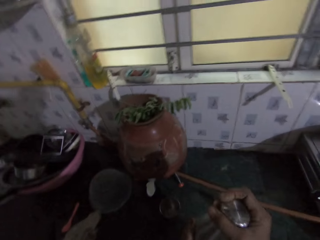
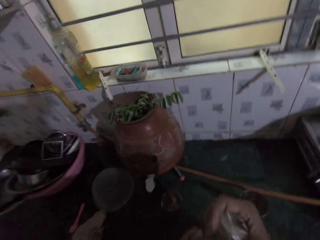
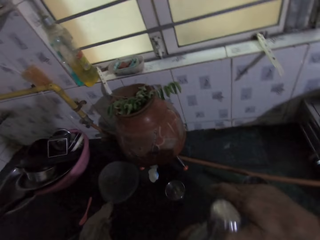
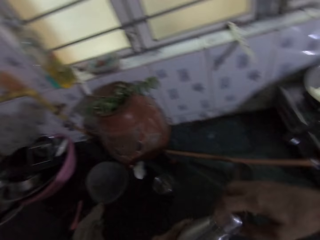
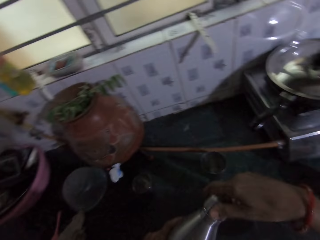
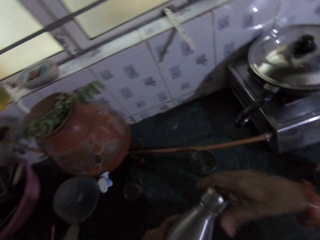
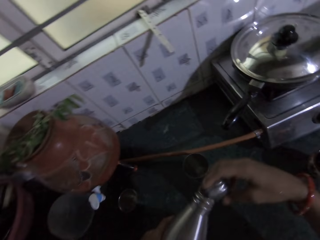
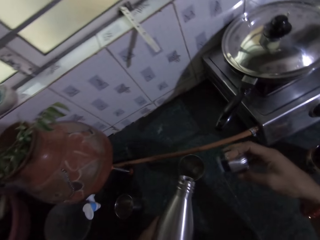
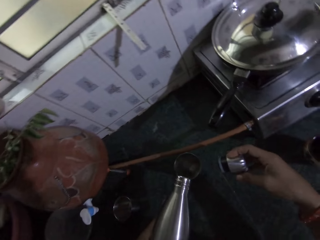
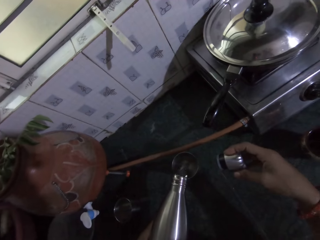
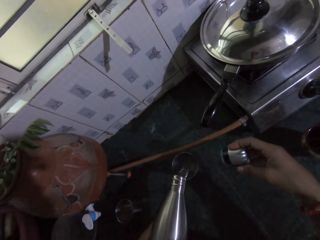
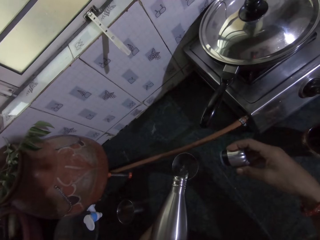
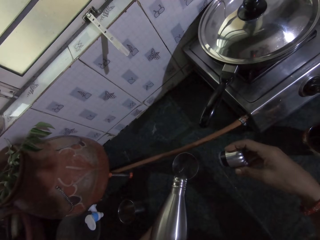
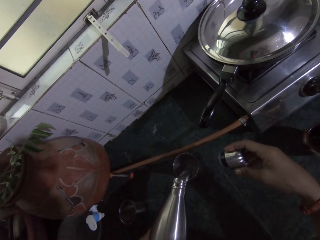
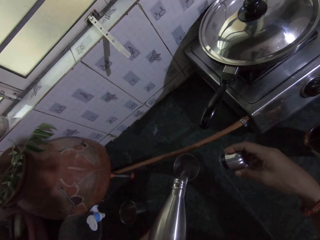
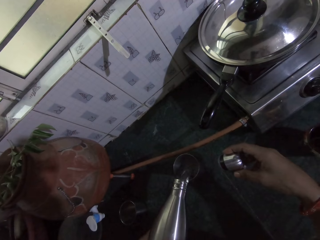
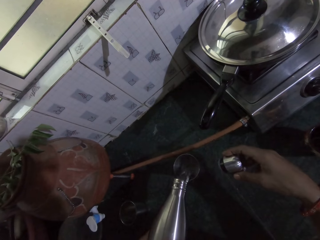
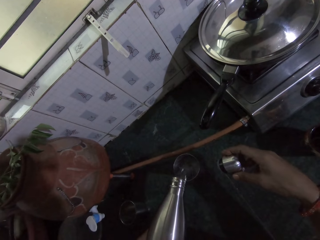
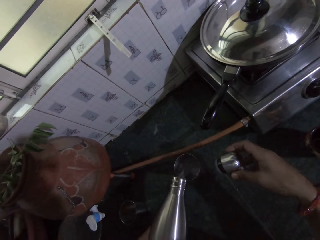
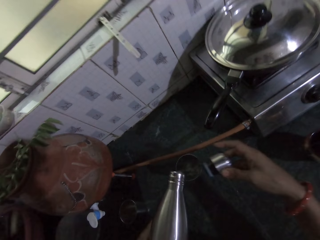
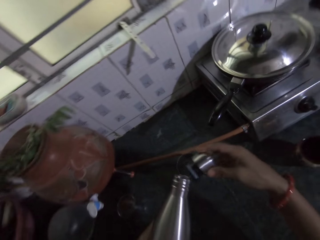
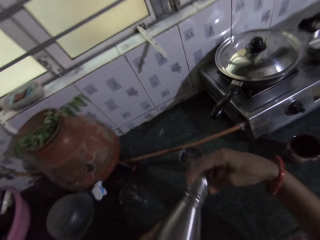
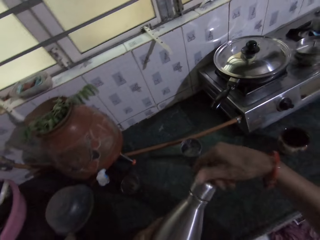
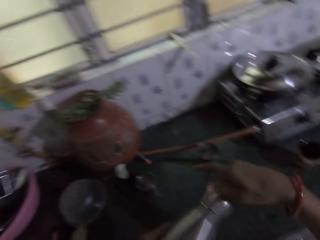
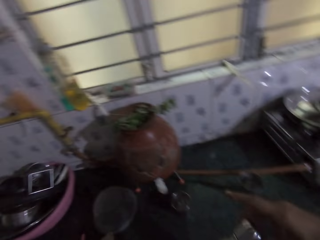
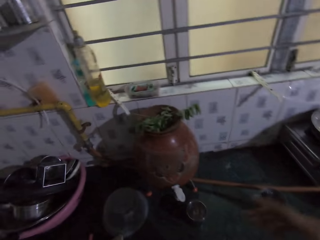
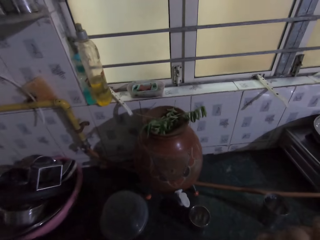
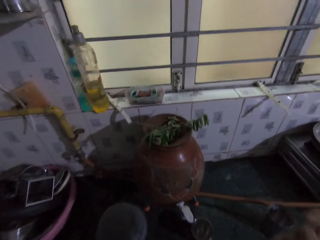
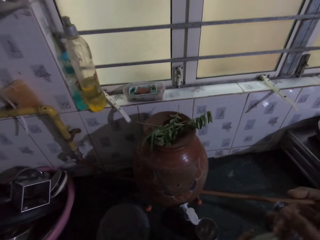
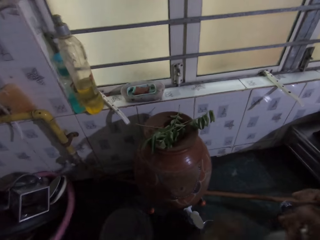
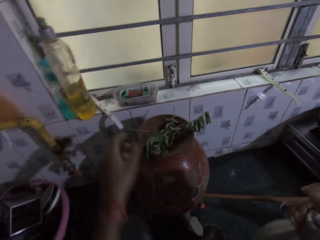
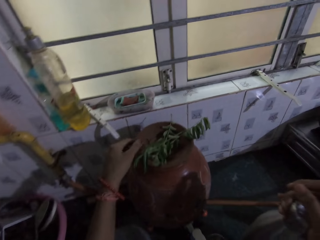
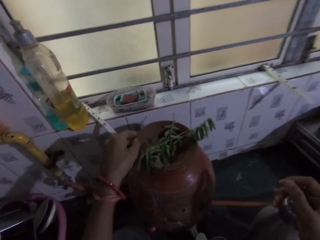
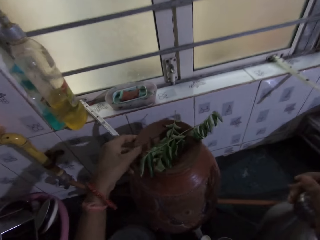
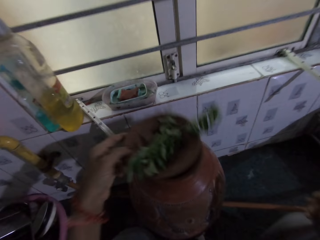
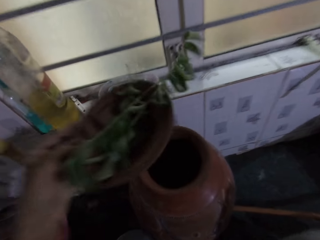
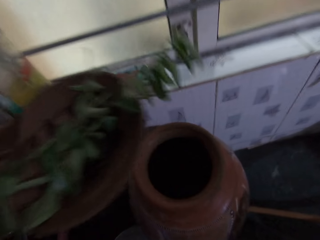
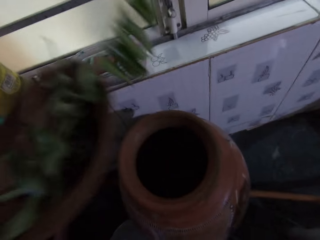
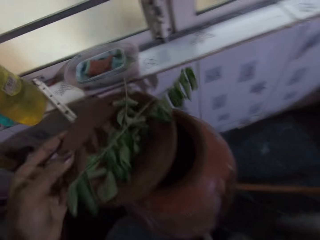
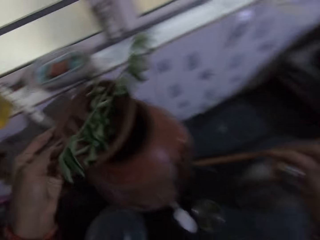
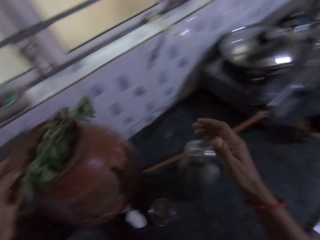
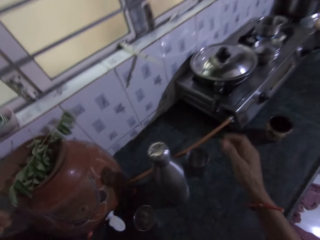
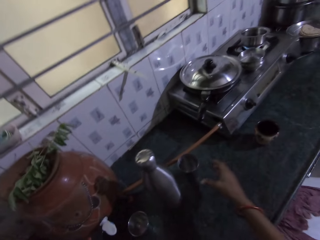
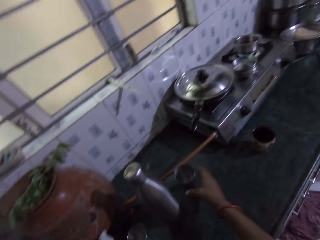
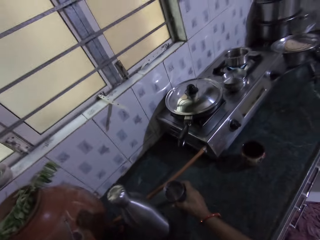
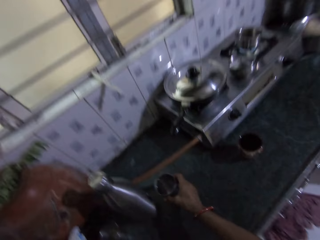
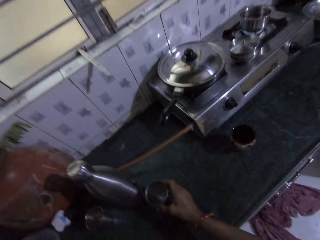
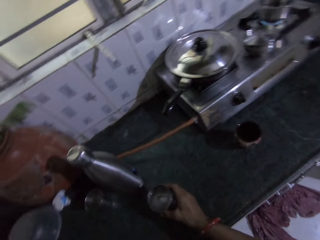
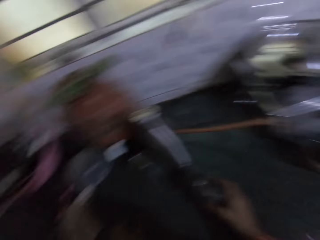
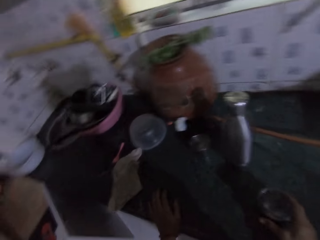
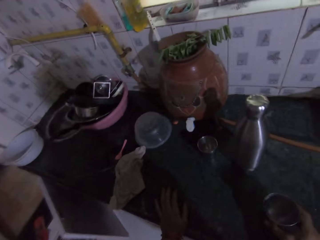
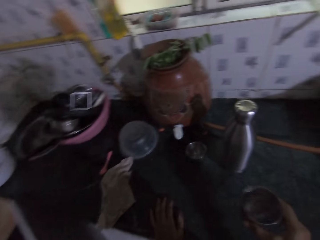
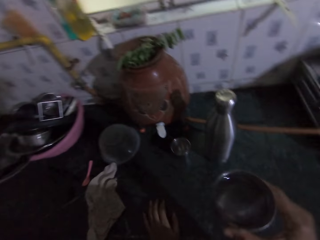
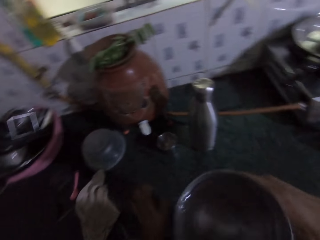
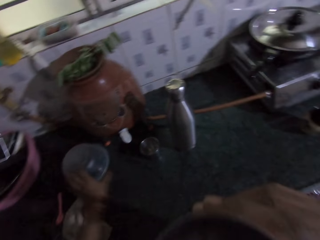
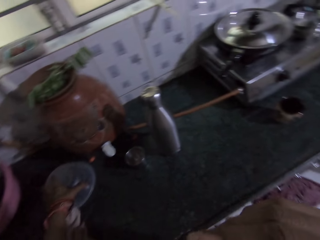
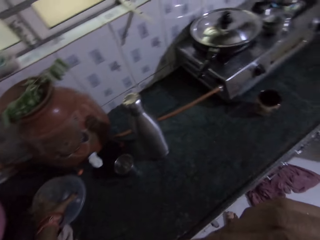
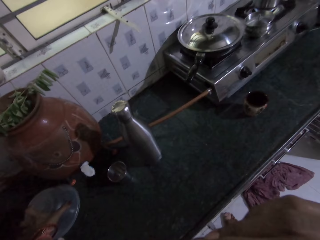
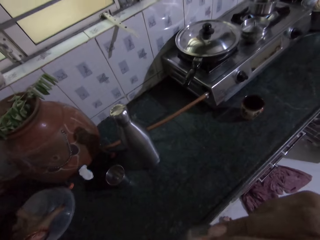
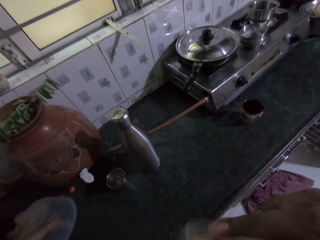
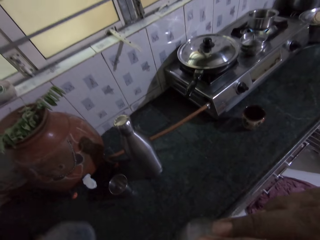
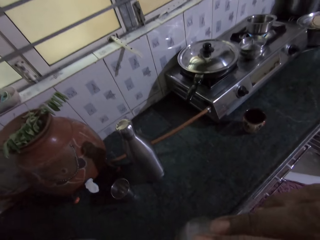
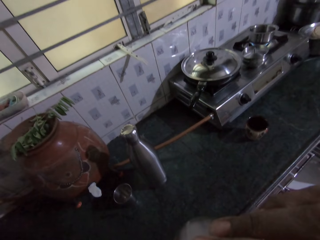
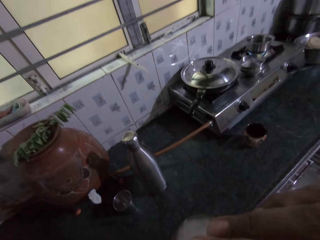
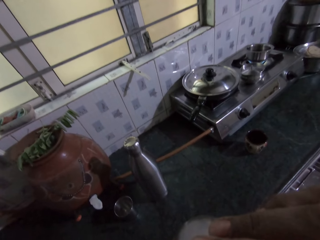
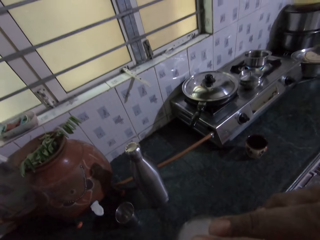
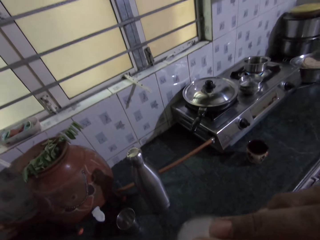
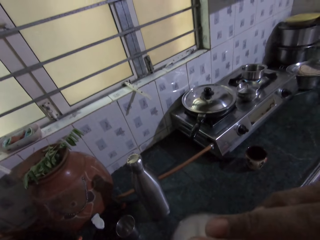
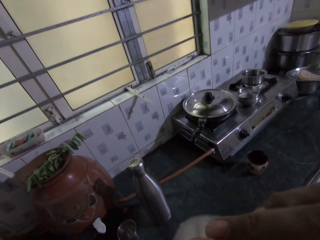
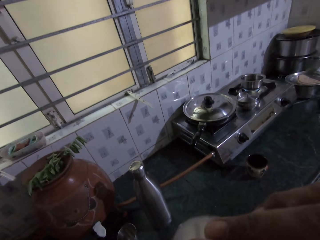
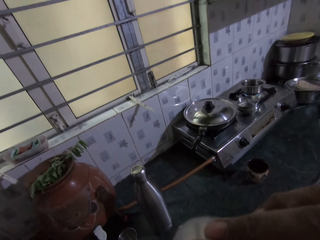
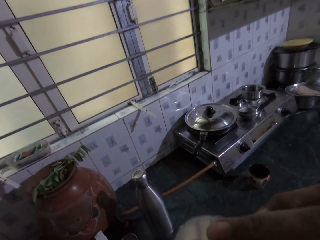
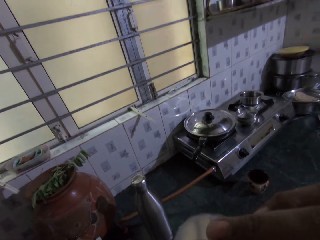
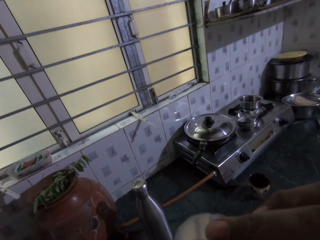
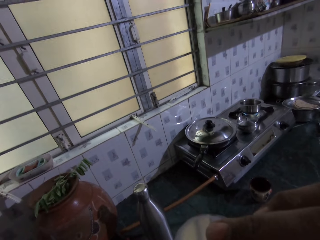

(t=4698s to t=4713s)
The camera wearer picks up a flask. She holds the flask with her left hand. She opens the flask in her left hand with her right hand. She pours some water in a cup on the table from the flask in her left hand. She covers the flask in her left hand with the cover in her right hand. She places the flask on the table with her right hand. She opens a pot cover on the table with her left hand. She closes the pot with the cover in her left hand. She picks up the cup from the table with her right hand. She drinks water from the cup with her right hand. She picks up a bowl from the table with her left hand. She holds the bowl on the countertop.

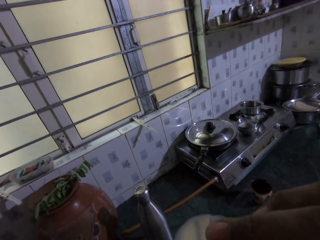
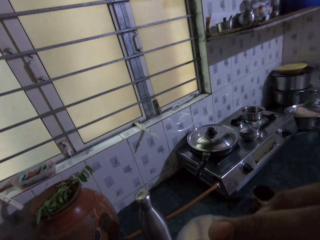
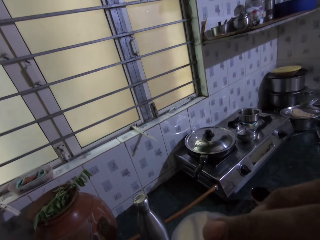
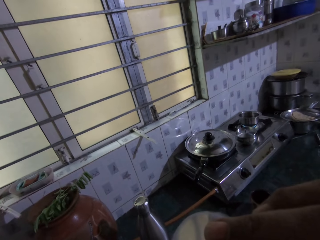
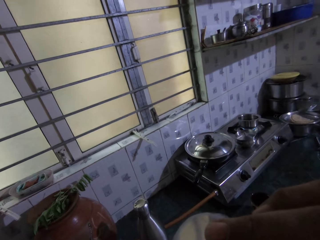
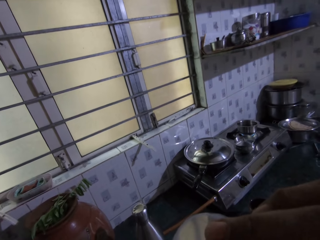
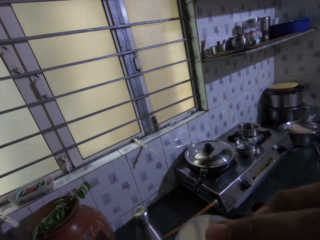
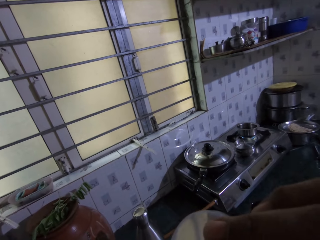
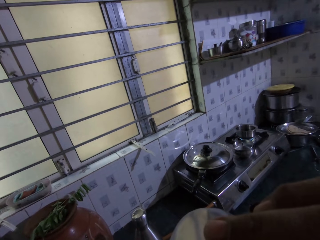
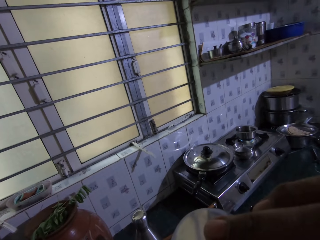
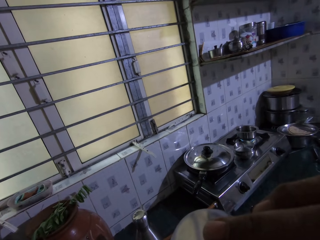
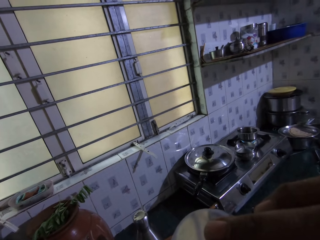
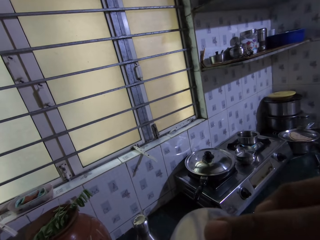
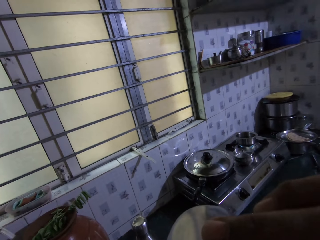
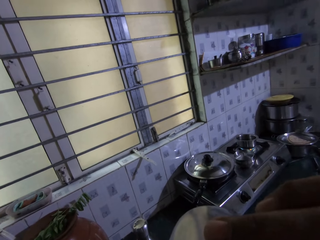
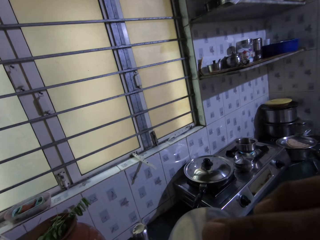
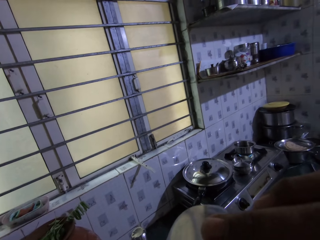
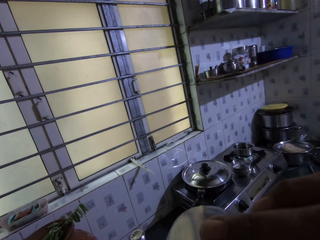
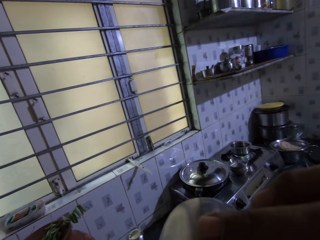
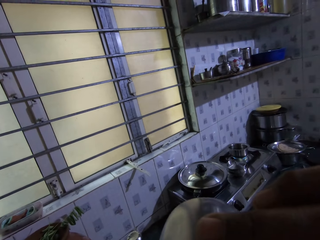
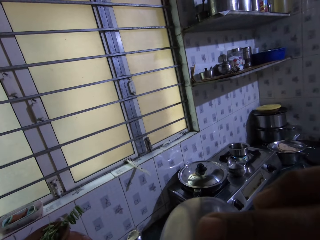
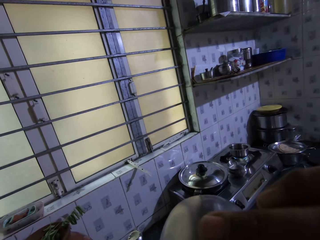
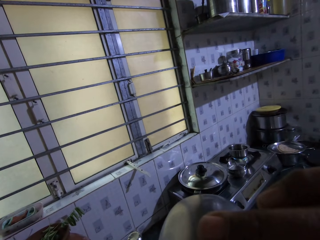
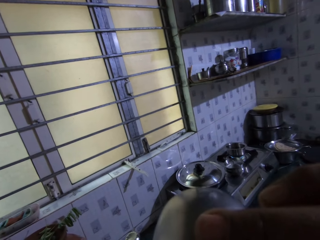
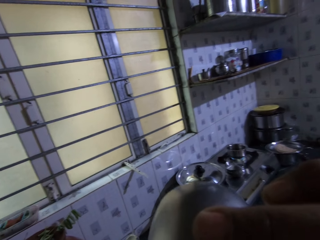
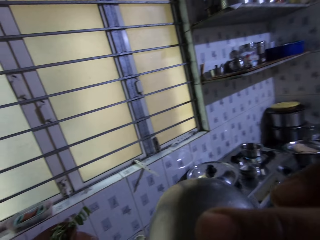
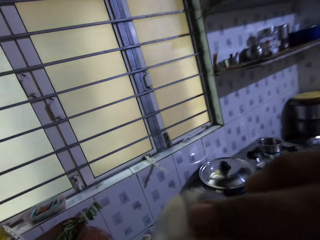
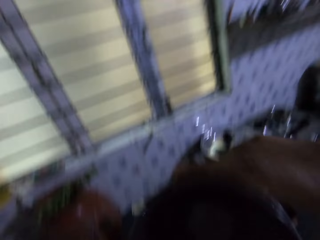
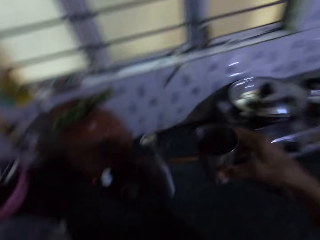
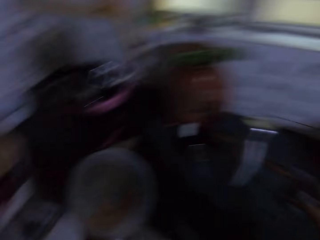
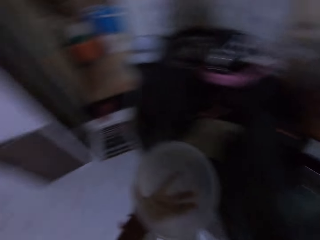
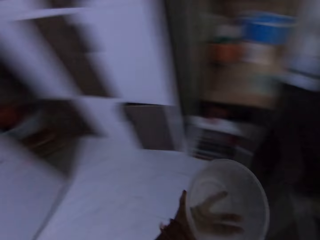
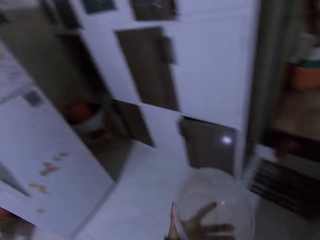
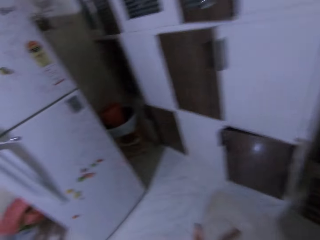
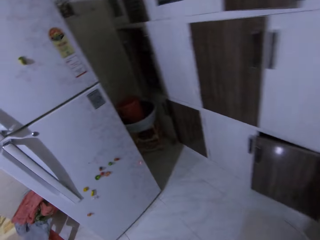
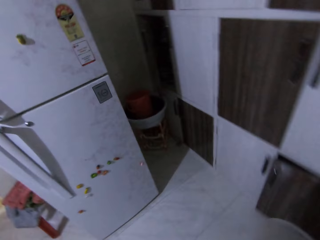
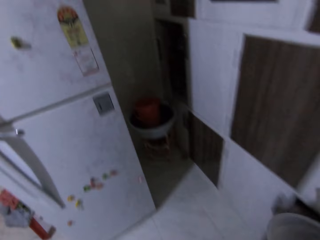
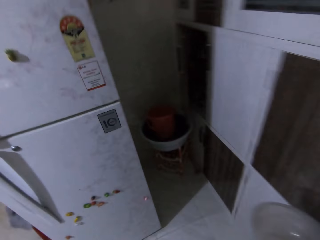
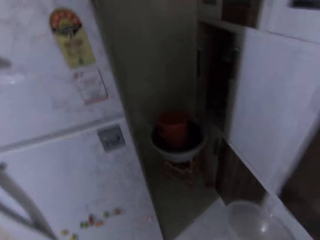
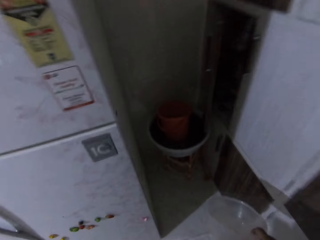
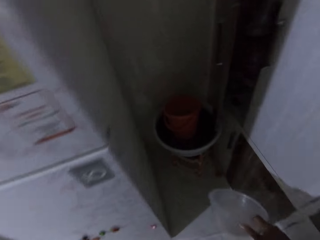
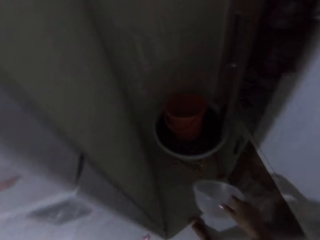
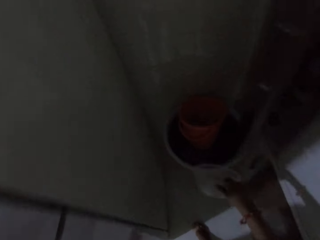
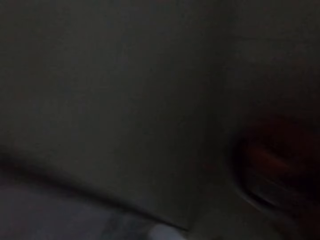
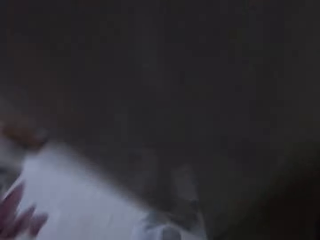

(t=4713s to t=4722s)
The camera wearer places the cup in her right hand on the table. She places the bowl in her left hand on a tray near a fridge in the kitchen. She walks in the kitchen.
